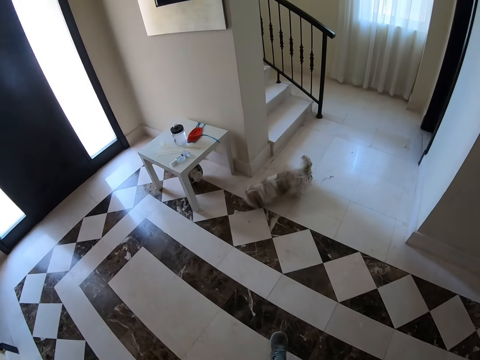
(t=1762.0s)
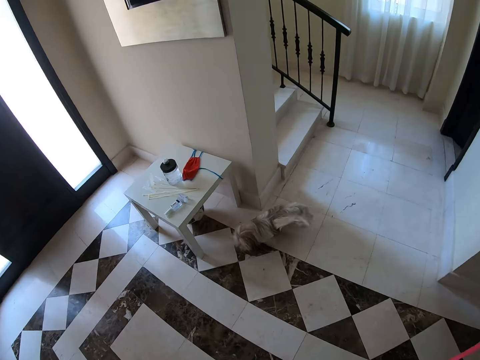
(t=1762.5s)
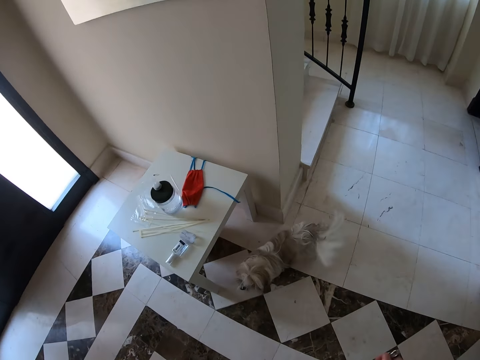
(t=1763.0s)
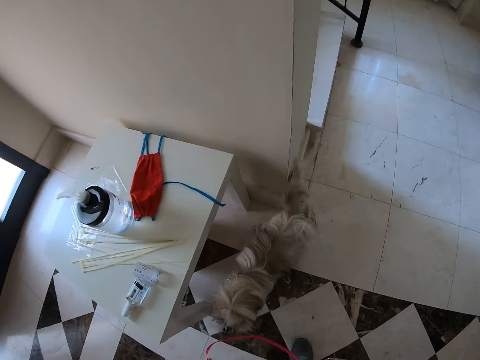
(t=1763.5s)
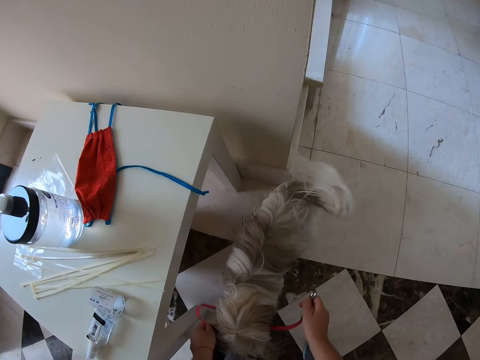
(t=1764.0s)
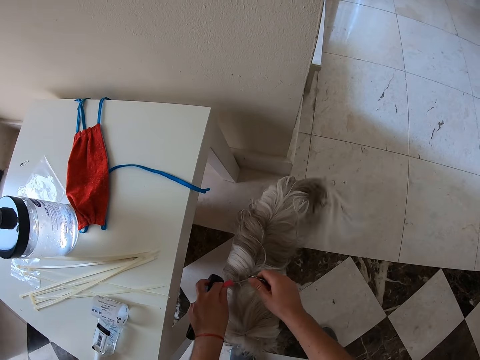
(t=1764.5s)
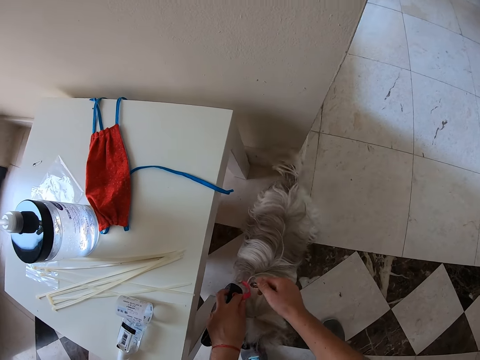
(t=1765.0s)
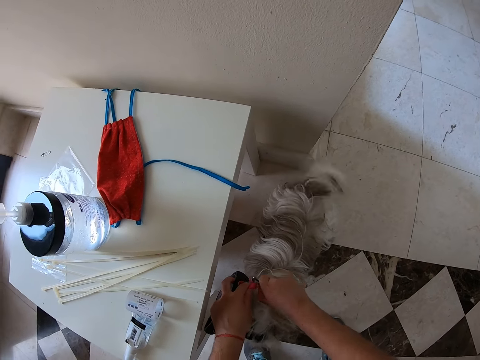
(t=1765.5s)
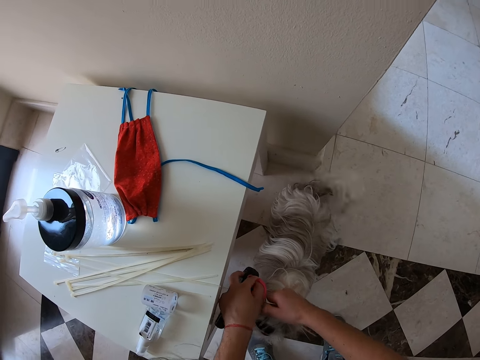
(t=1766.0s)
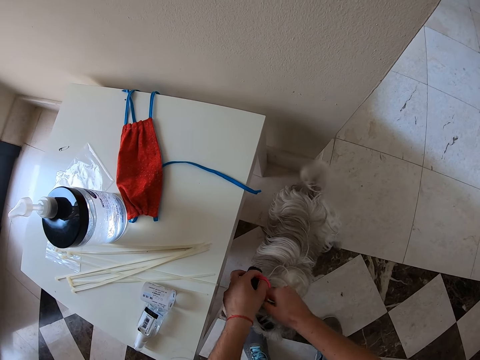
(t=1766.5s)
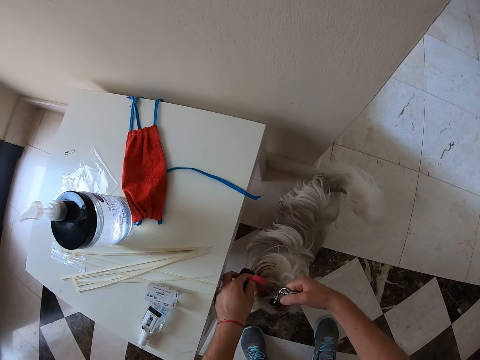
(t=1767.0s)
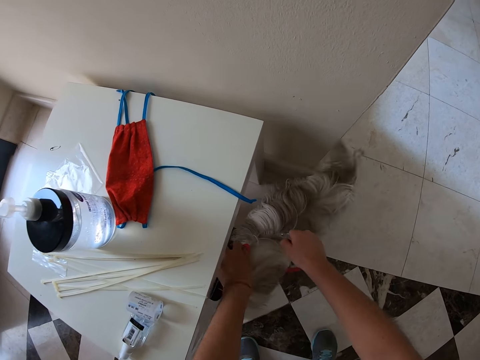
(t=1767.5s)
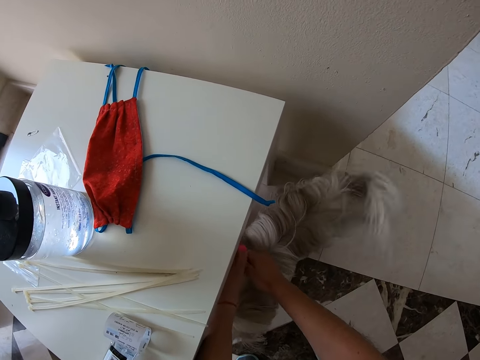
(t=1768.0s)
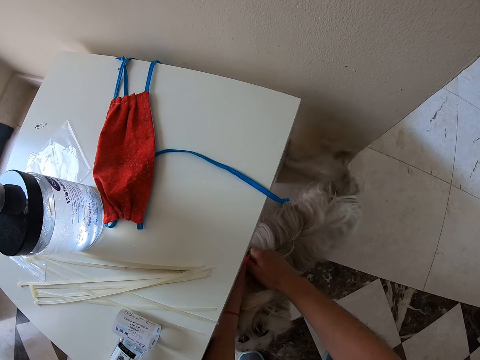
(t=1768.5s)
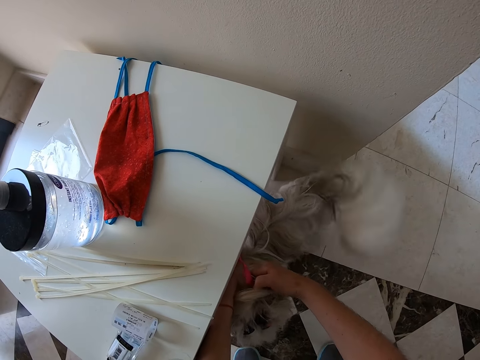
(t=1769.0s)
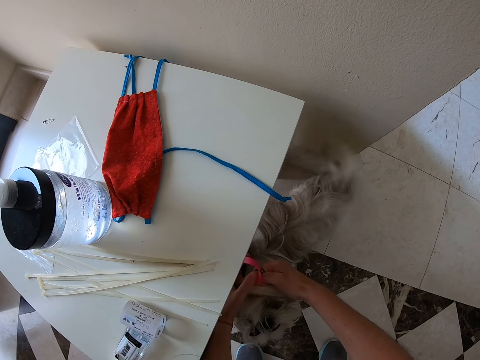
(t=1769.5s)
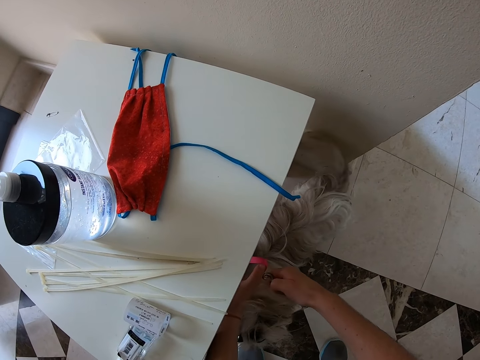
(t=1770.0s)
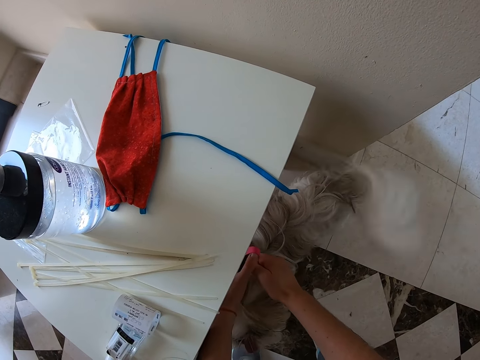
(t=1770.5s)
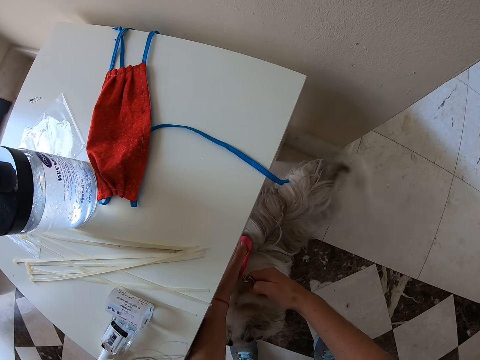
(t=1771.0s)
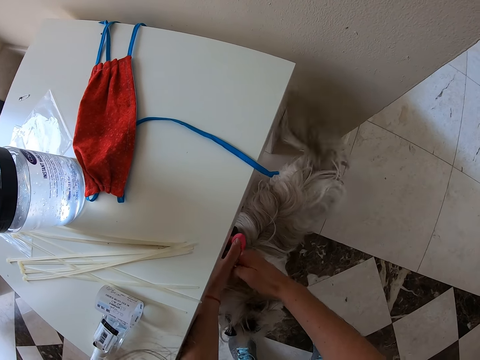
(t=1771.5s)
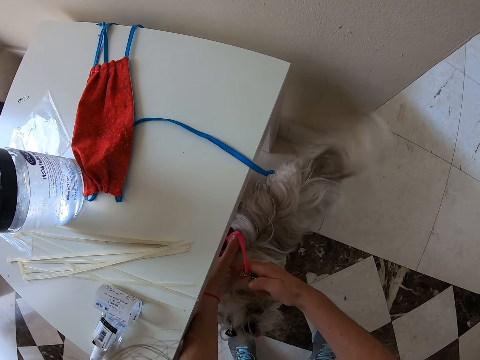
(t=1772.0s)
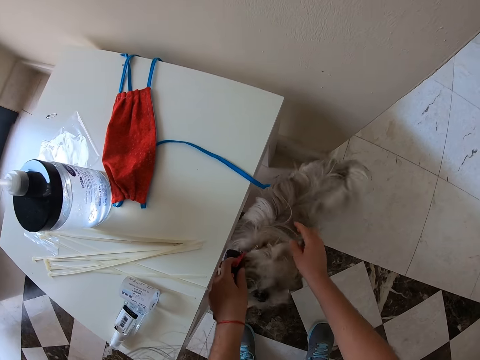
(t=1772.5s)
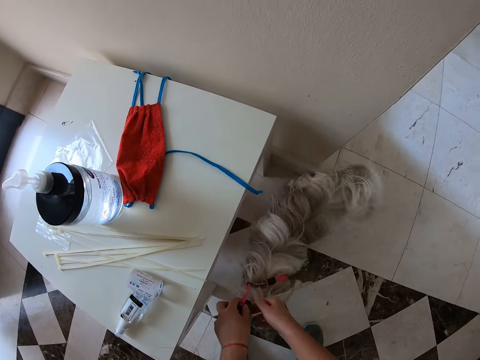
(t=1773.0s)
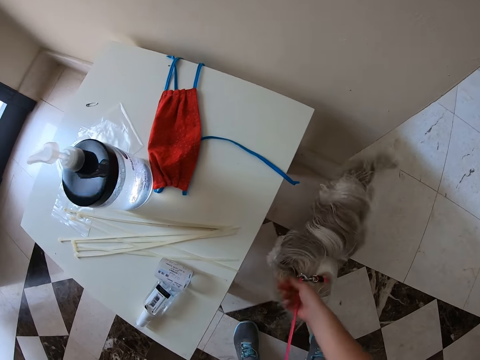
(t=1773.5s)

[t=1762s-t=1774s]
The camera wearer puts a dog on a leash.

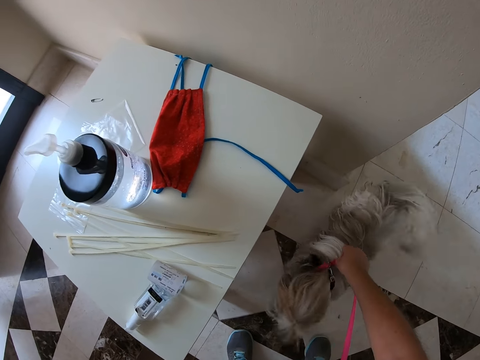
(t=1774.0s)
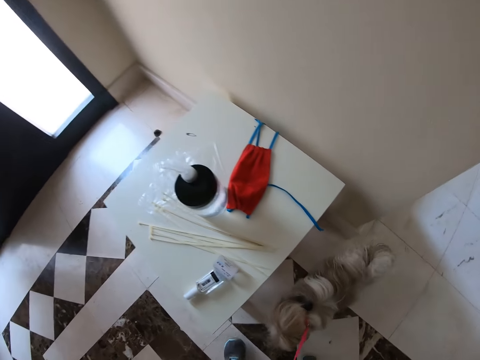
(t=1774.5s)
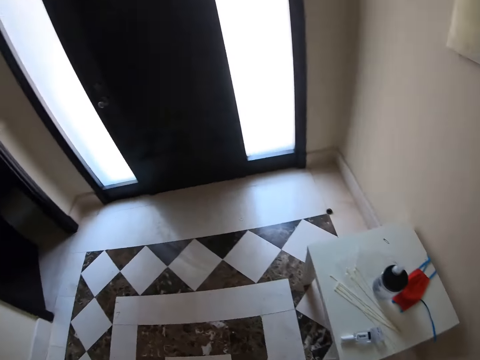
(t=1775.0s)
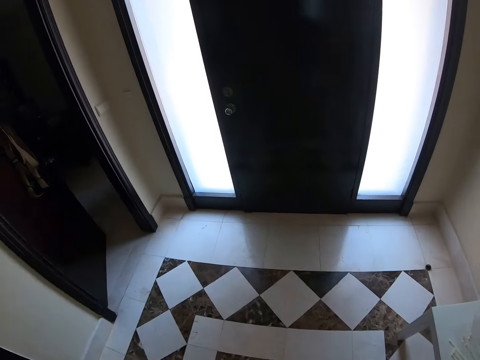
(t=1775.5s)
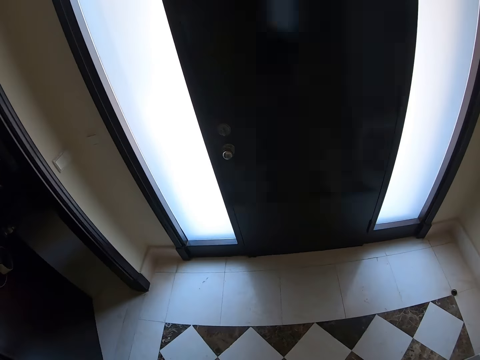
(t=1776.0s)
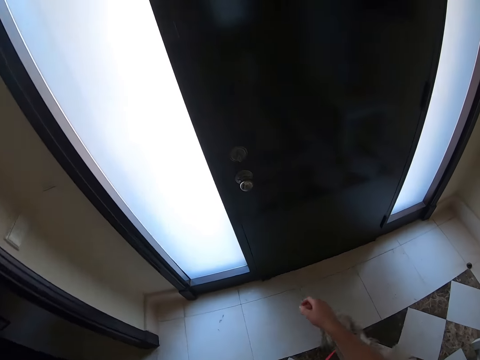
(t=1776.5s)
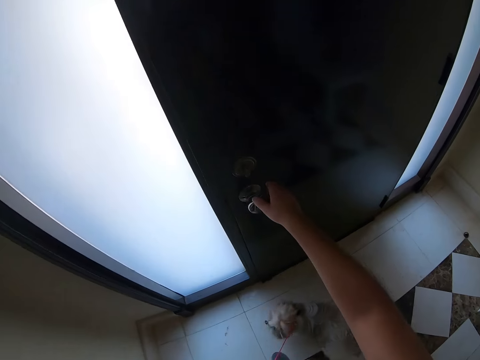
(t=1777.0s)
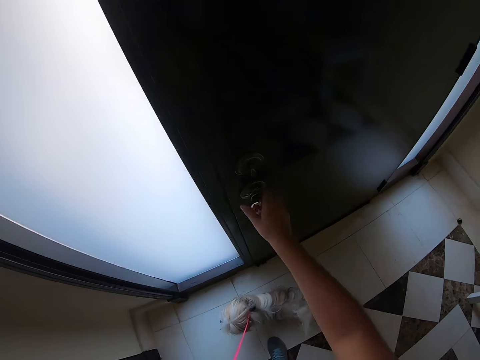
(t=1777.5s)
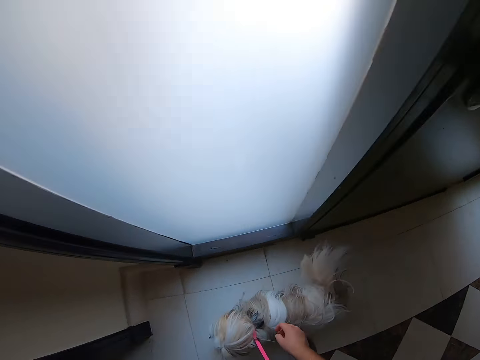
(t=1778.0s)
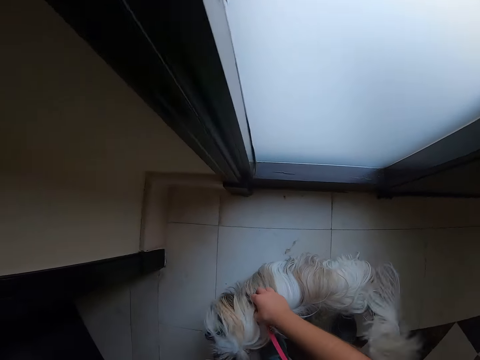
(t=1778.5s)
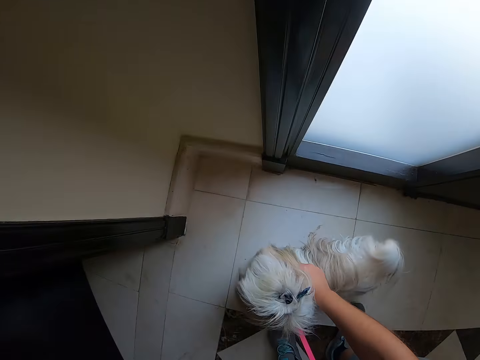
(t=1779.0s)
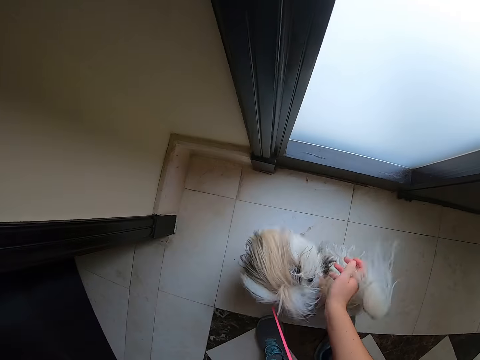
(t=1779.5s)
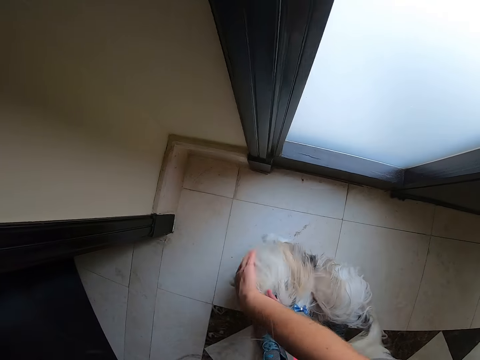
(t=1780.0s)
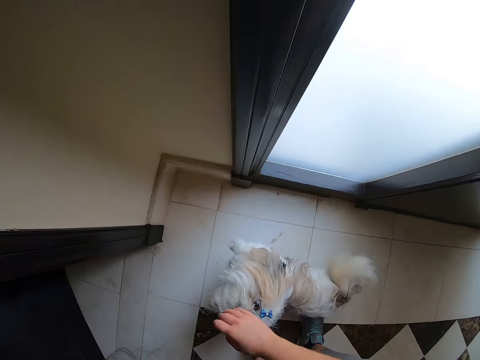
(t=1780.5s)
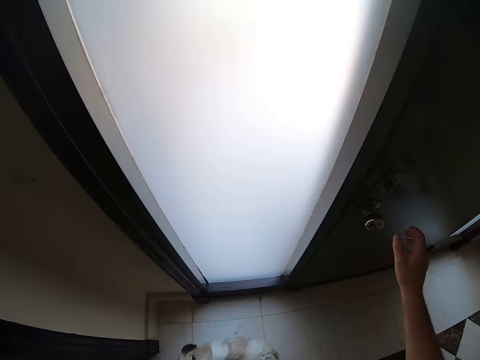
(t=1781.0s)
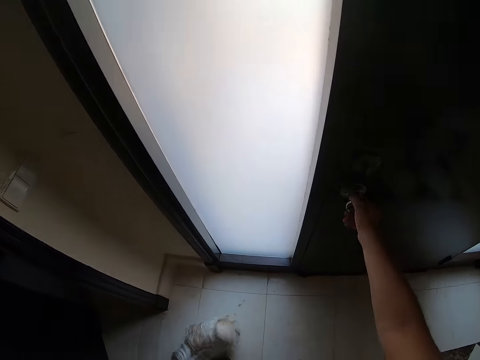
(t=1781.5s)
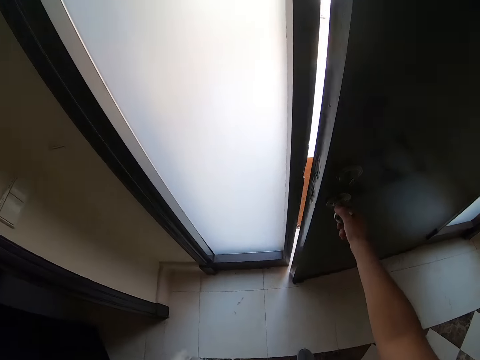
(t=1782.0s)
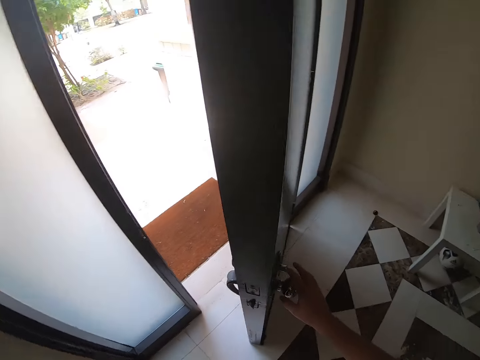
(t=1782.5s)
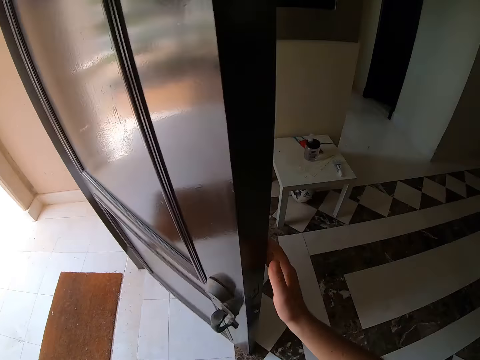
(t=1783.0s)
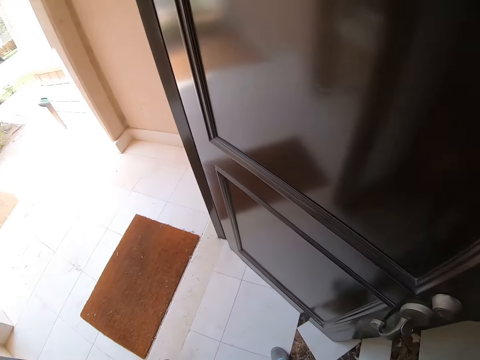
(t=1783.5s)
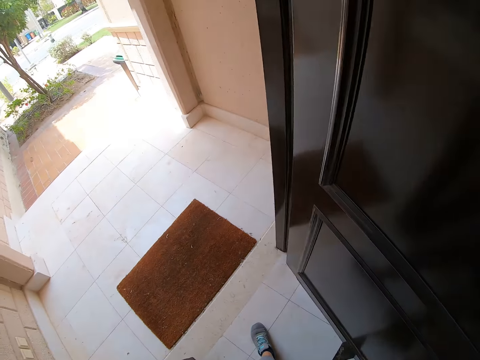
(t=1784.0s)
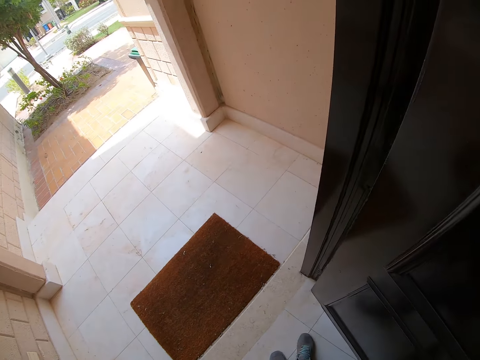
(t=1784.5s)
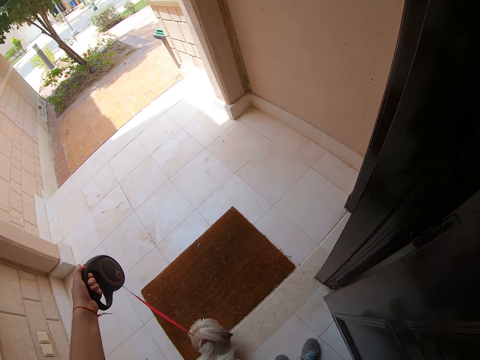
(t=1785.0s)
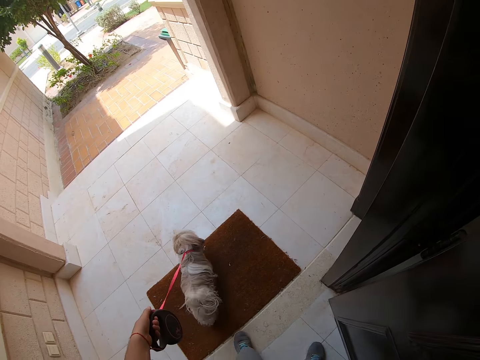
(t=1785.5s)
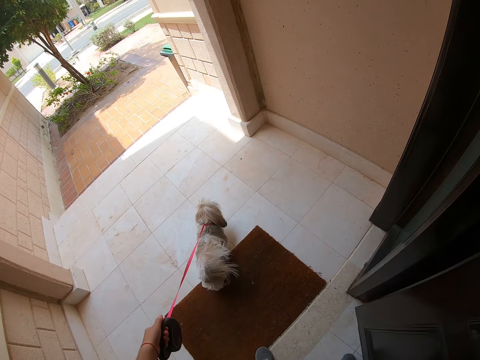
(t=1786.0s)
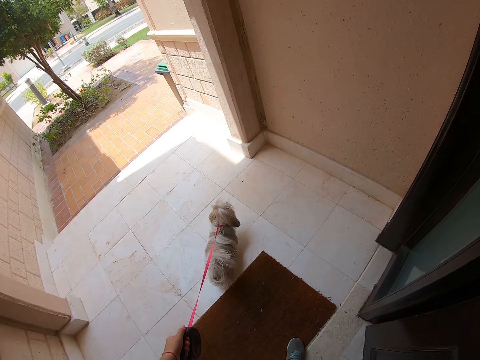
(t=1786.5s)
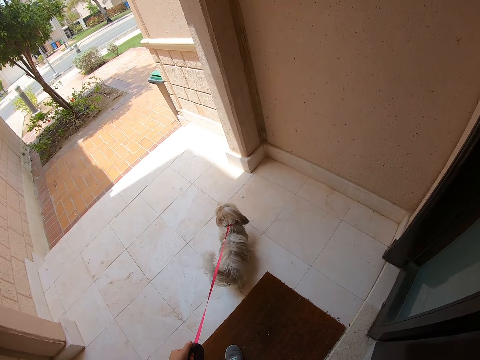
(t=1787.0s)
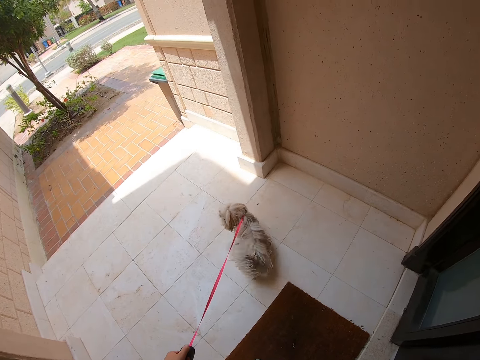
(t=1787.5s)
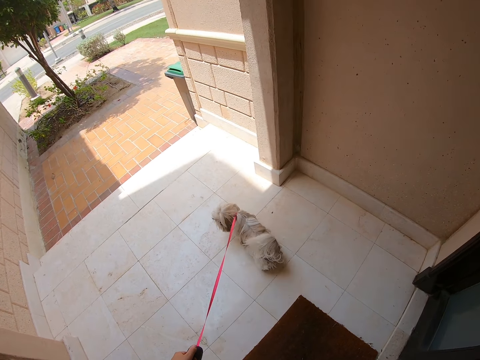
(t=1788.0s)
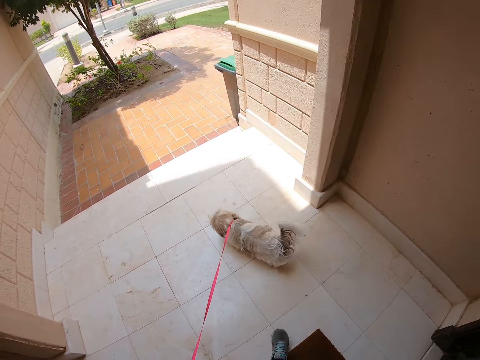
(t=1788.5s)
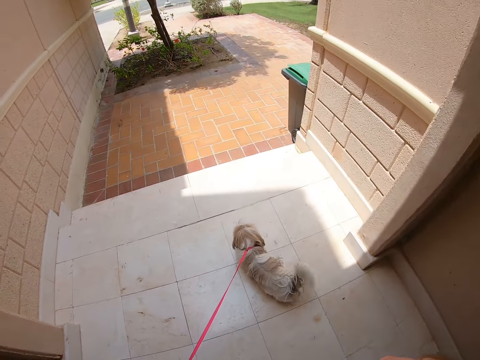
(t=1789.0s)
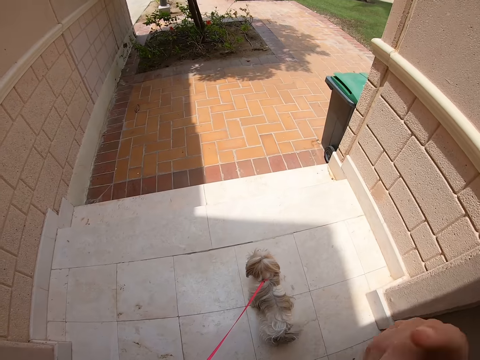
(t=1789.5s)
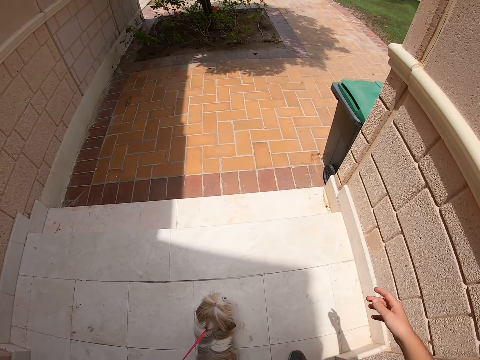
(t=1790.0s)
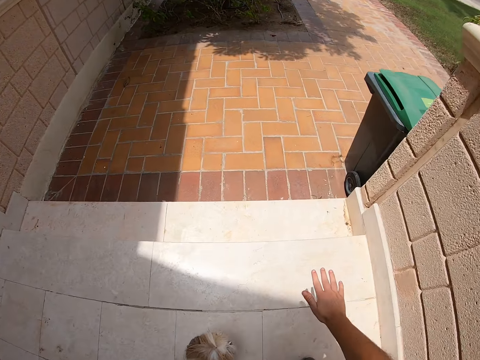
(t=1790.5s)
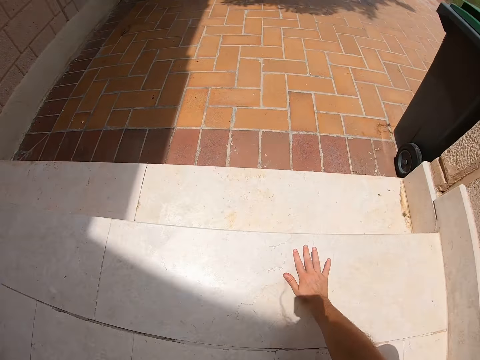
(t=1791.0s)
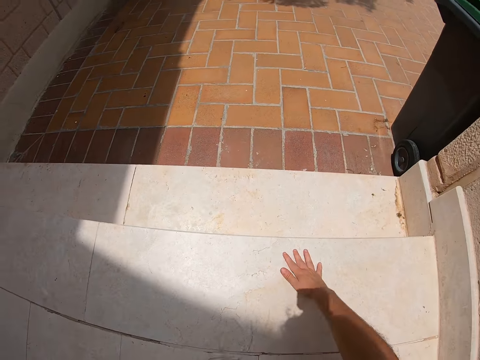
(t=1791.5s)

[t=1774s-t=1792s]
The camera wearer walks around. They hold the door knob. They touch the door. They pet a dog. They play with the dog. They open the door. They hold the dog leash. They walk out of the house, close the door and walk away from the house. They place a hand on the floor.
